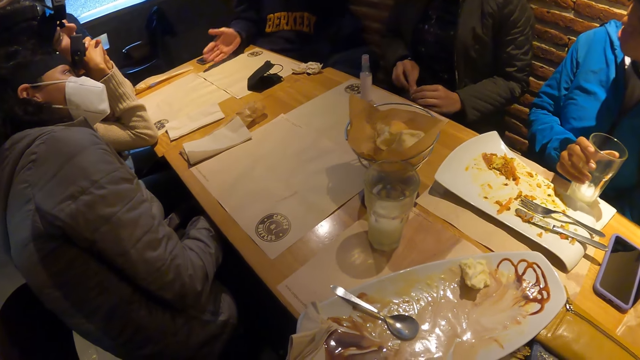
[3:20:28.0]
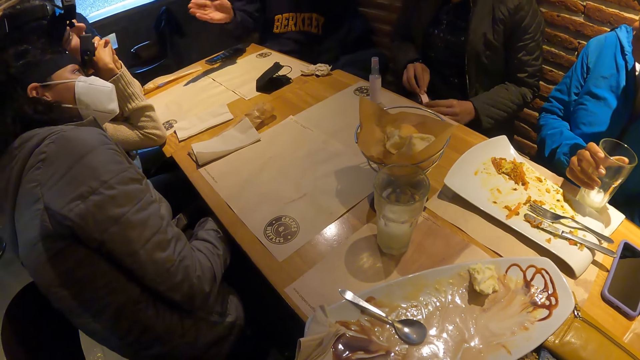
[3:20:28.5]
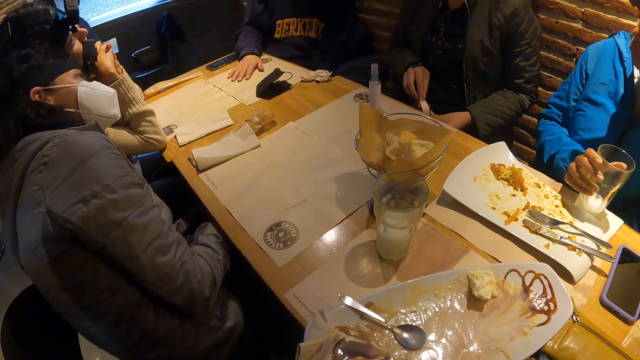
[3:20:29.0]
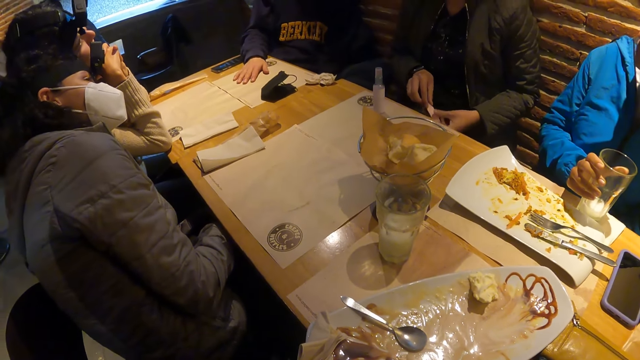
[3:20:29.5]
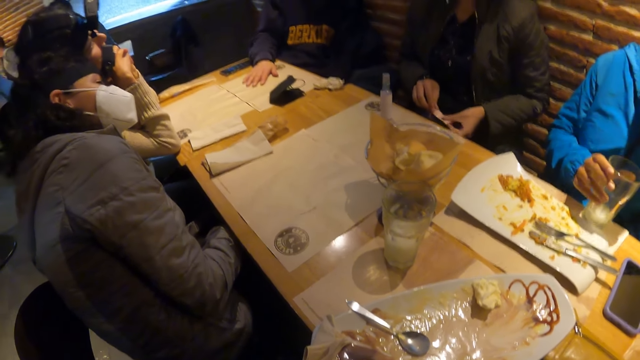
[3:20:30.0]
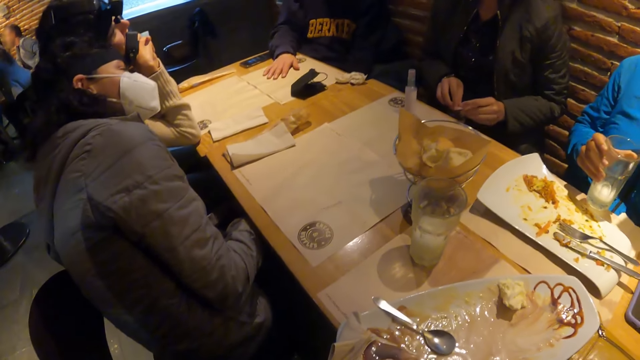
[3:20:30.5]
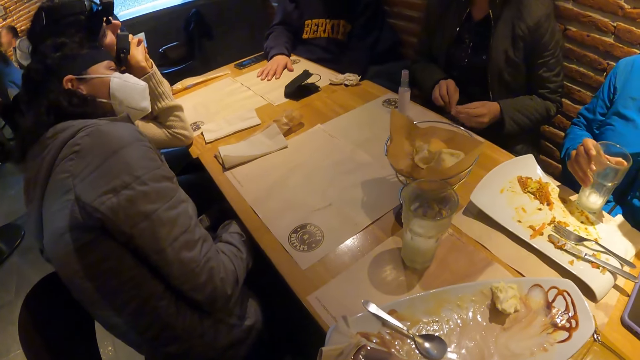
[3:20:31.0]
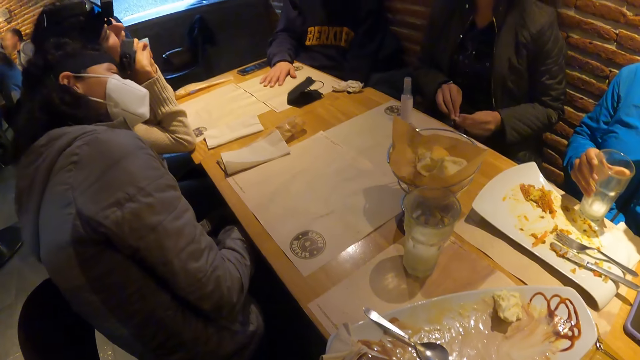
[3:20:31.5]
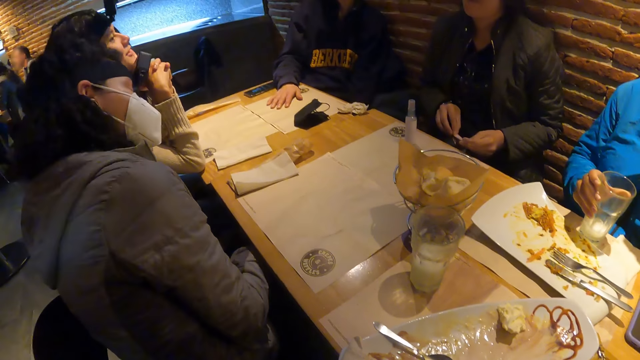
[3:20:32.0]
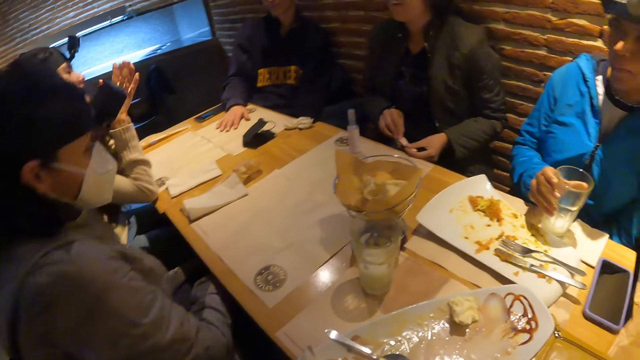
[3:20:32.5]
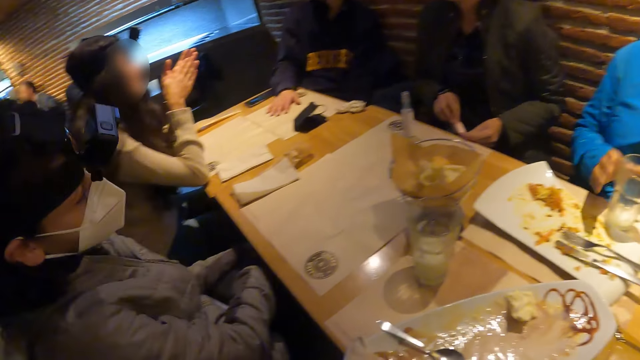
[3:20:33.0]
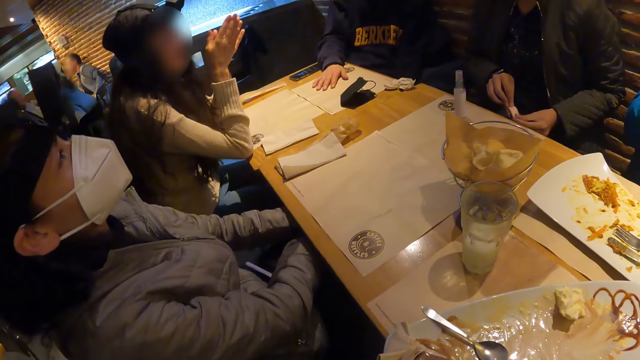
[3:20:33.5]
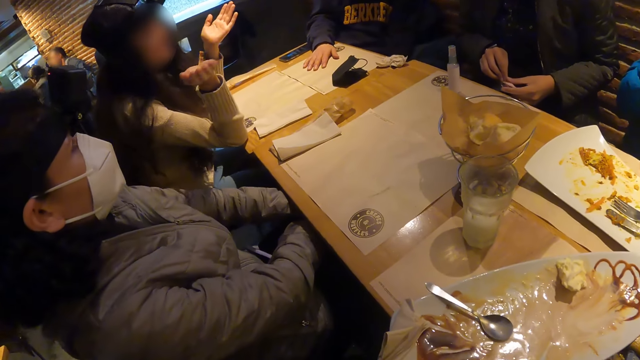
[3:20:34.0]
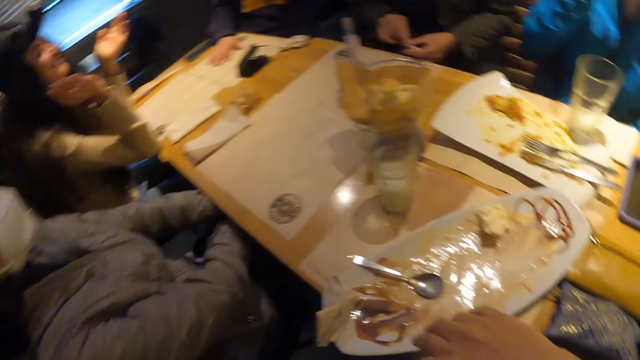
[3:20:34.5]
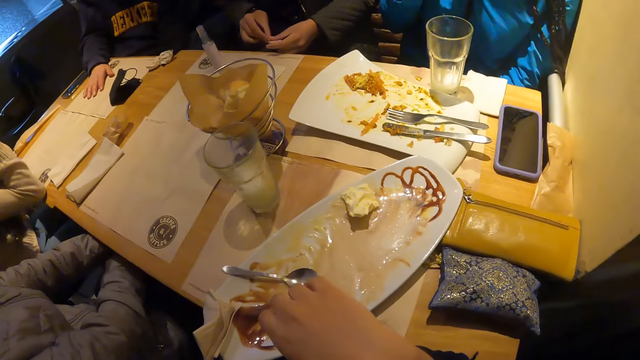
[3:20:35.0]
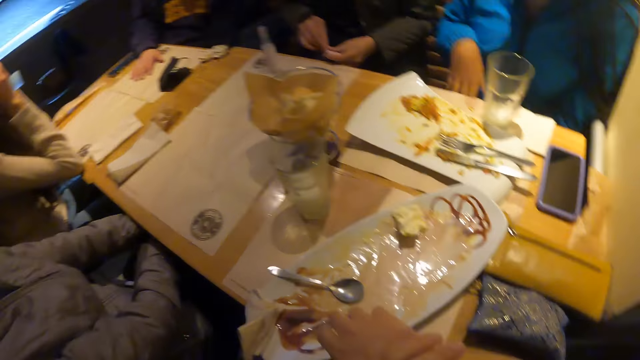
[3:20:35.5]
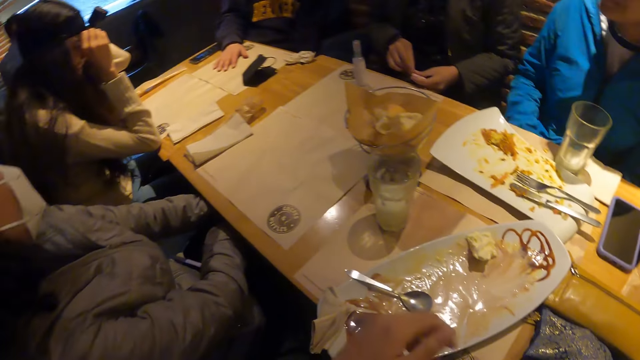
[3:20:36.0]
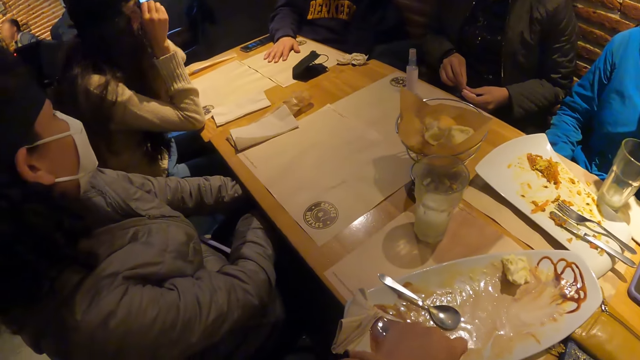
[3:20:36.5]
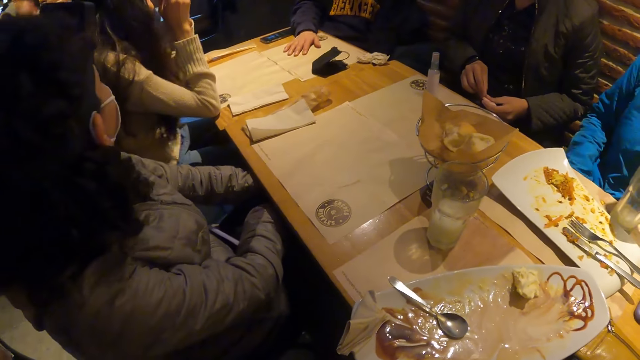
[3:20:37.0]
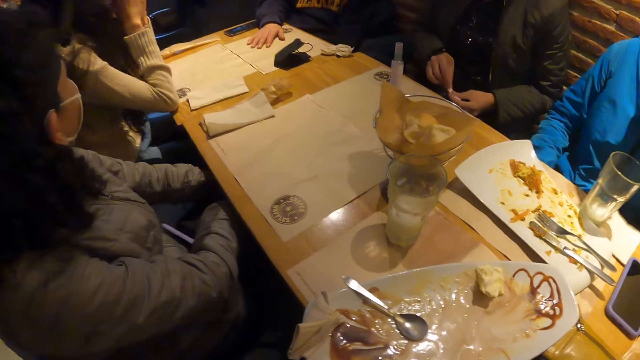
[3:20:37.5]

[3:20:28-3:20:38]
A woman removes her head from another woman's shoulder. A third woman drops the glass of milk on the plate on the table with her right hand. A lady speaks with gestures. The camera wearer adjusts her sleeves with her hands. She rubs her hands together.

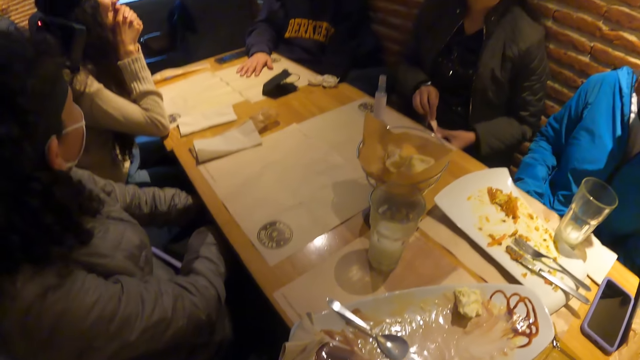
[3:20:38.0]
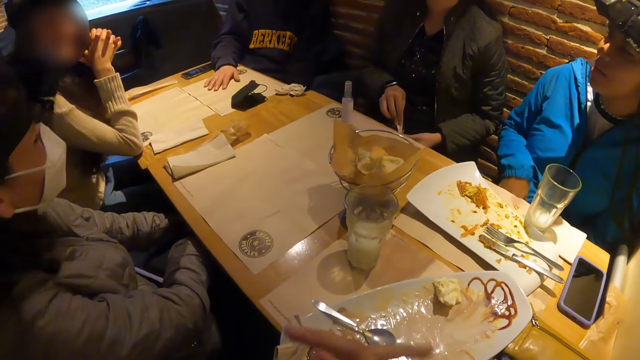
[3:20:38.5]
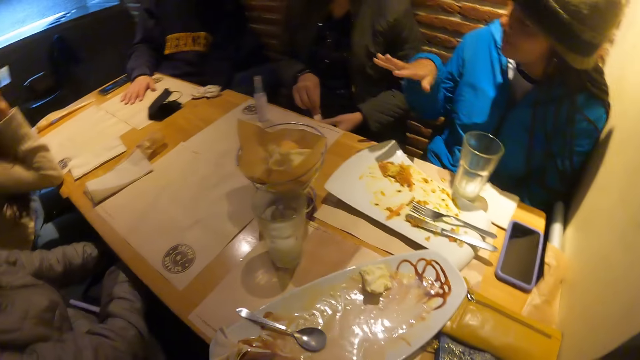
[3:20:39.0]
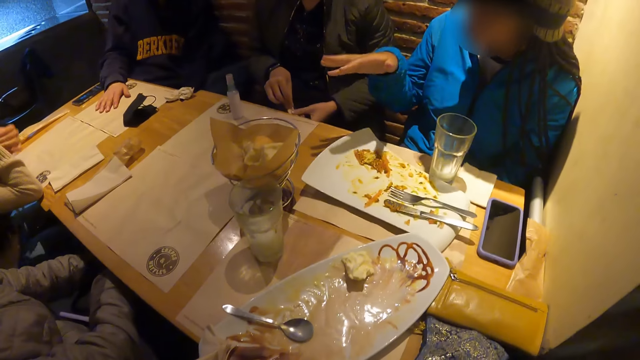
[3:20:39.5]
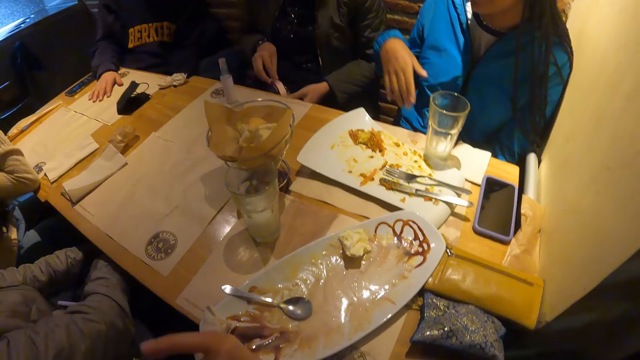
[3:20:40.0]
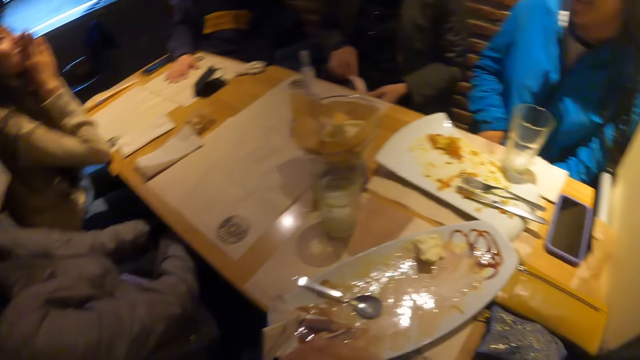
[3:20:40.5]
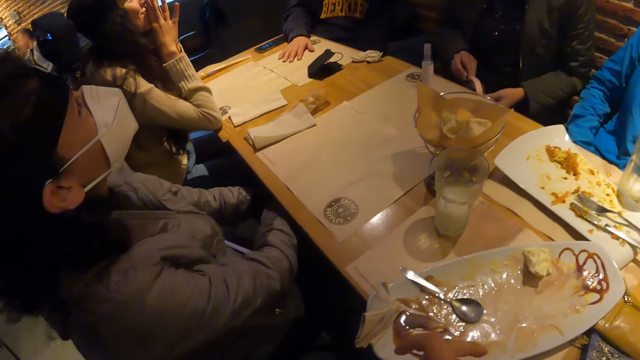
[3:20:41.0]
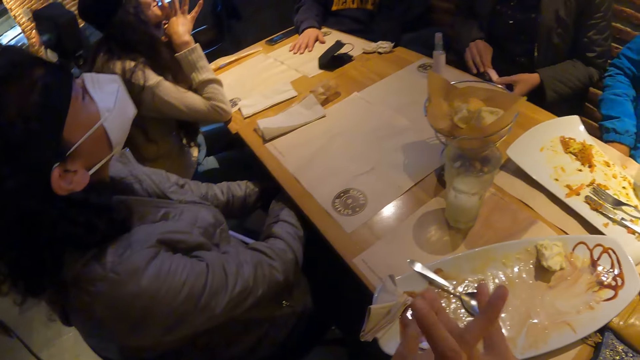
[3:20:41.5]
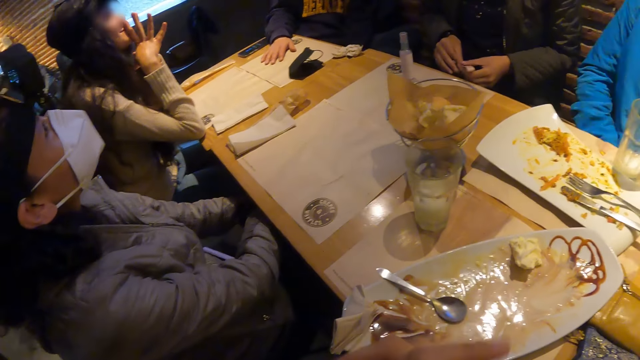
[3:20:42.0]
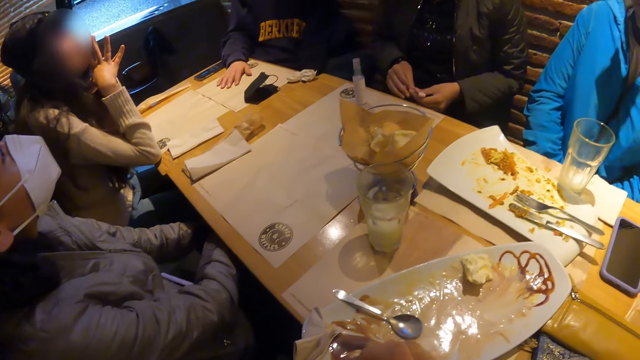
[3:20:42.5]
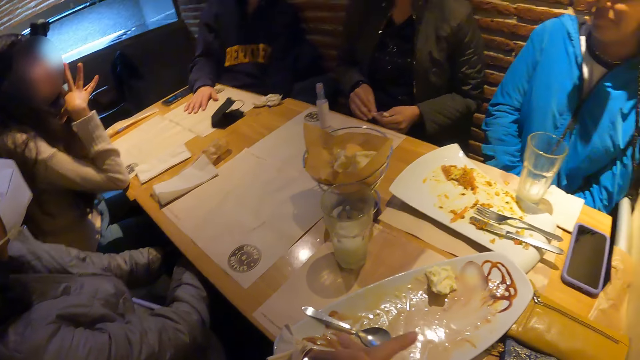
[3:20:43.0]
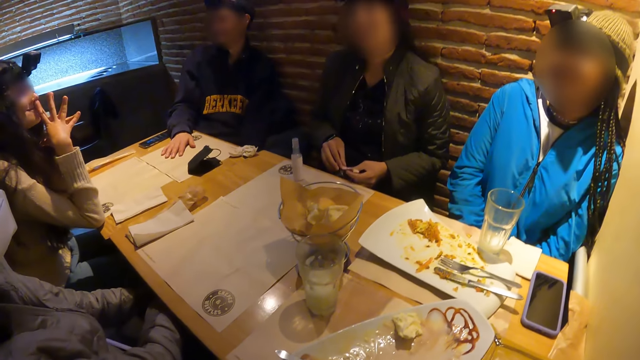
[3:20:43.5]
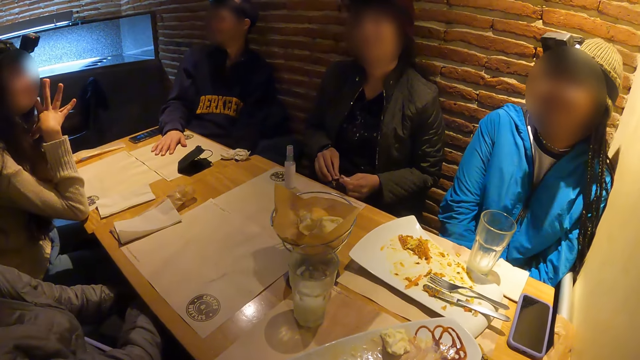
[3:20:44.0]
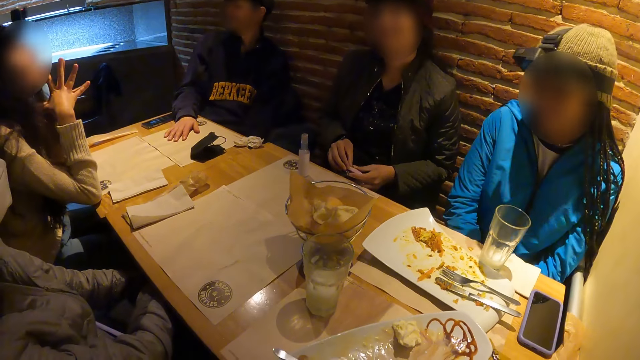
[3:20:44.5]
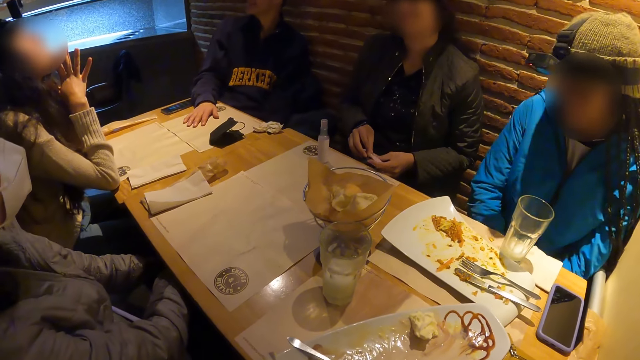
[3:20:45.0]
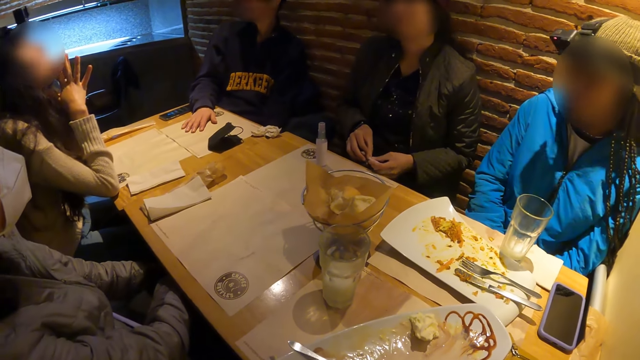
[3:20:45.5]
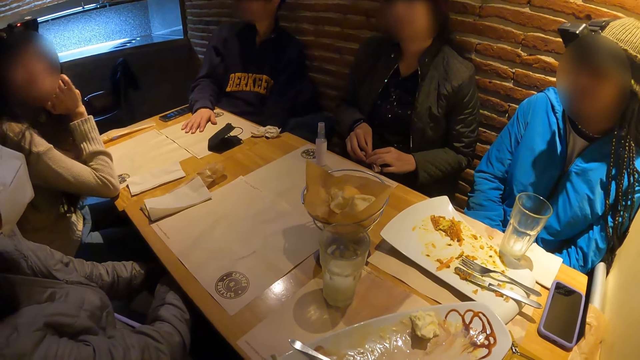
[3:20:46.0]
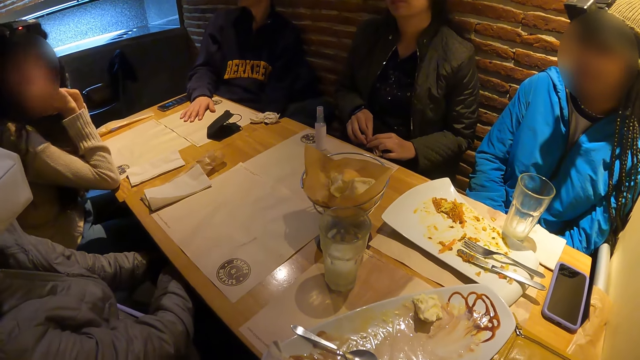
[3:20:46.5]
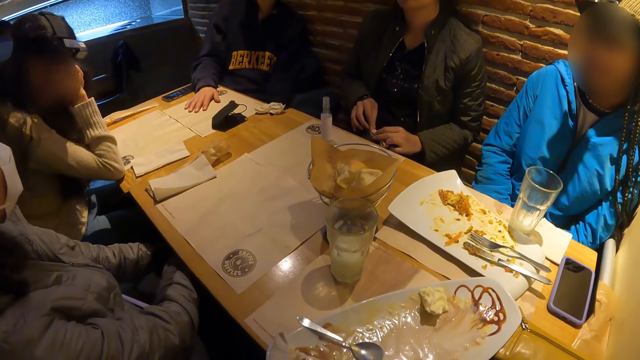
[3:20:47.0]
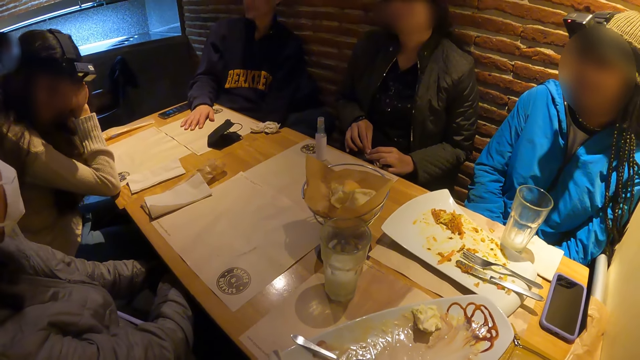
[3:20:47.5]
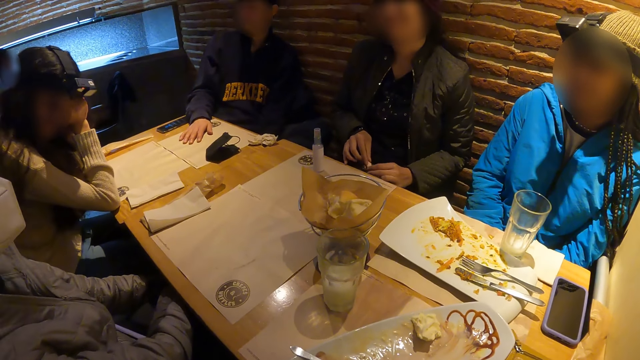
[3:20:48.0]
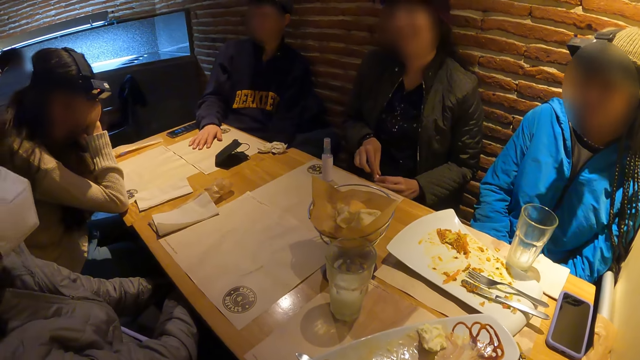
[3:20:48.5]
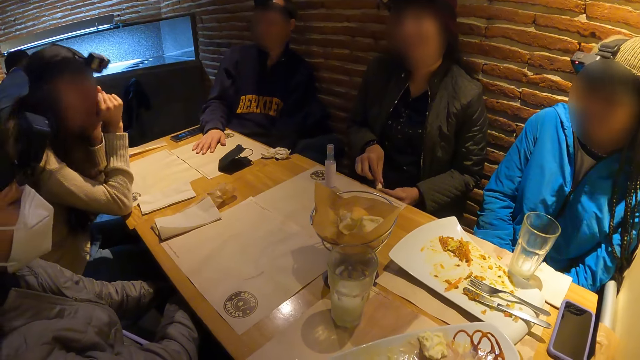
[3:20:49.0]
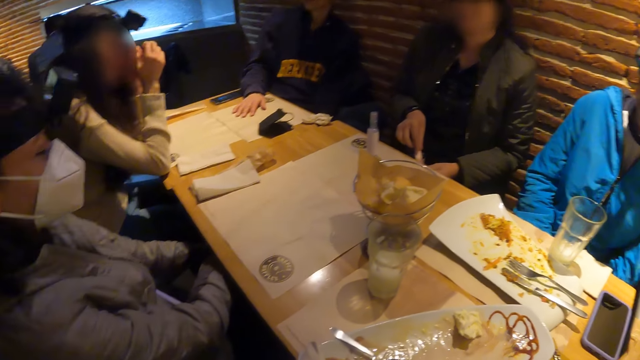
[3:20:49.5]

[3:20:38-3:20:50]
The camera wearer interacts with the group of people at the table. A lady speaks with gestures. The camera wearer interlocks fingers.
